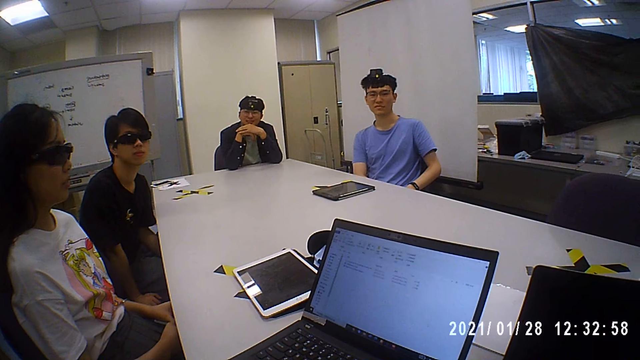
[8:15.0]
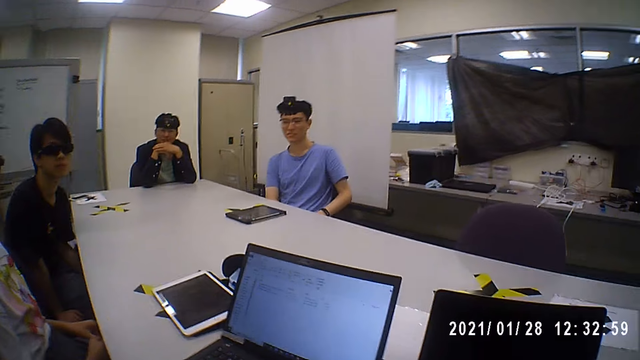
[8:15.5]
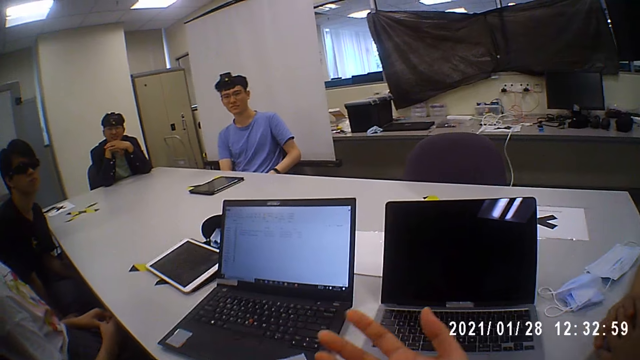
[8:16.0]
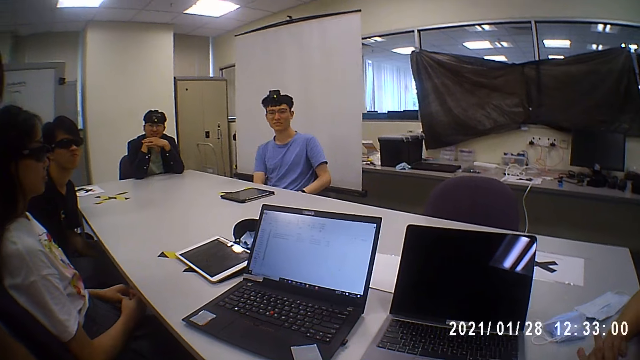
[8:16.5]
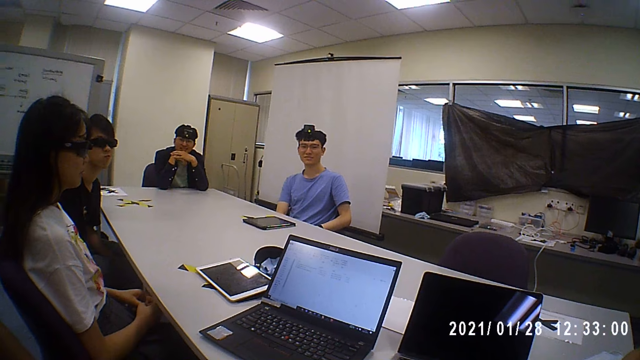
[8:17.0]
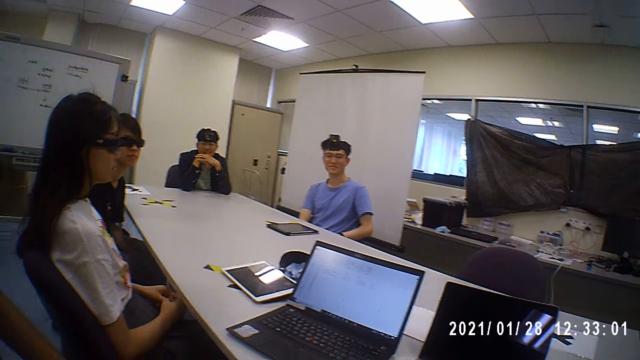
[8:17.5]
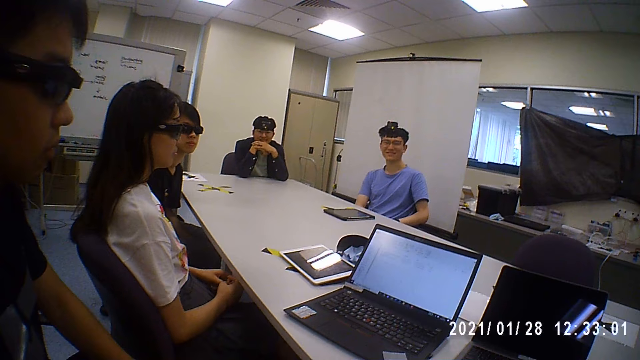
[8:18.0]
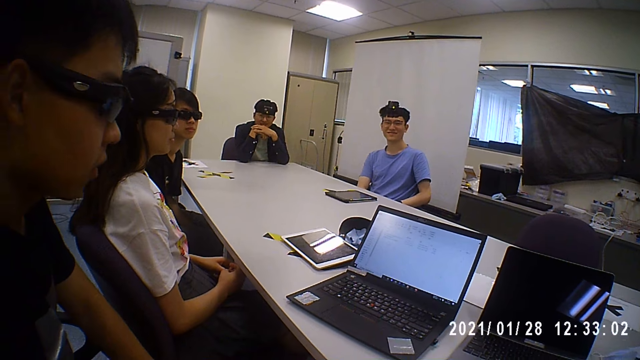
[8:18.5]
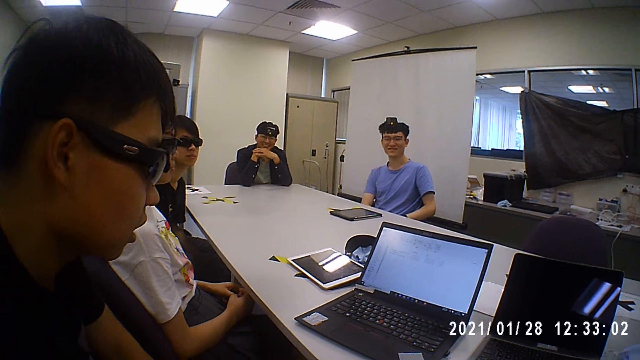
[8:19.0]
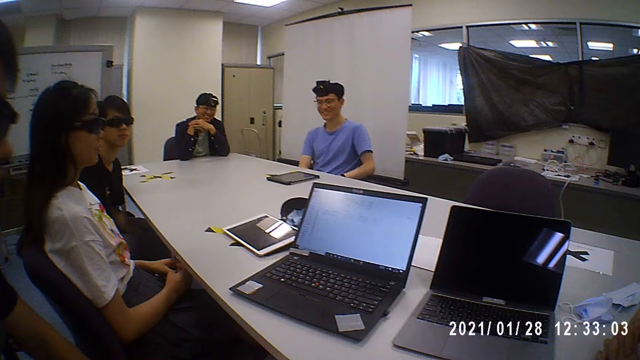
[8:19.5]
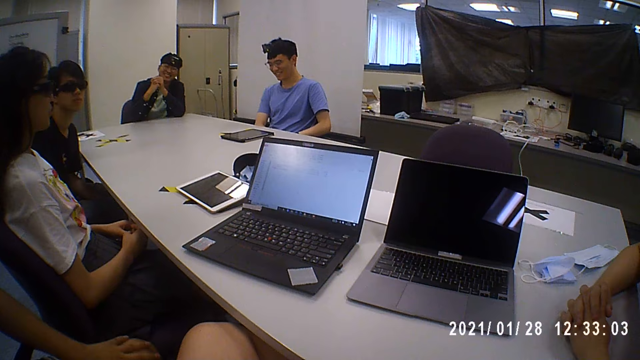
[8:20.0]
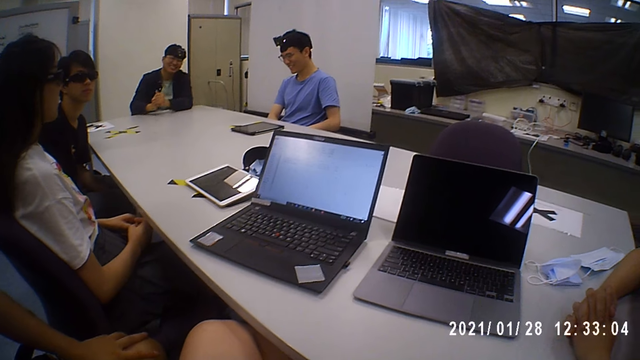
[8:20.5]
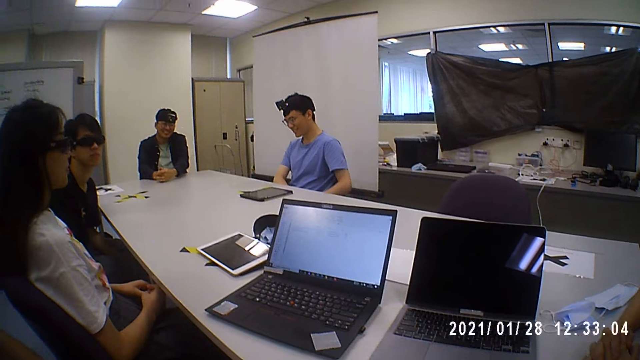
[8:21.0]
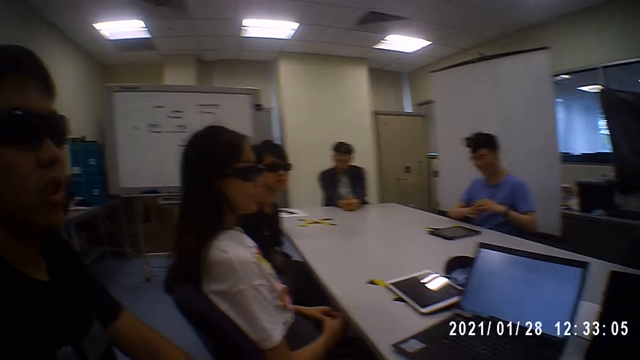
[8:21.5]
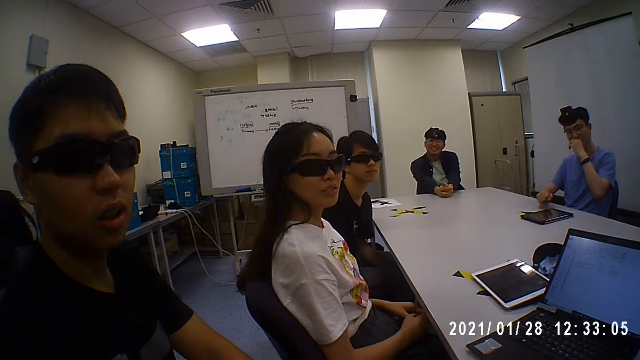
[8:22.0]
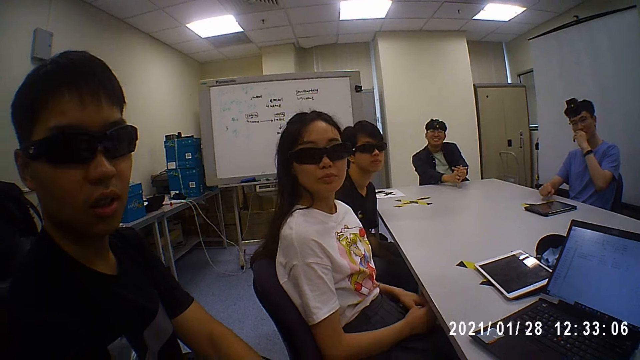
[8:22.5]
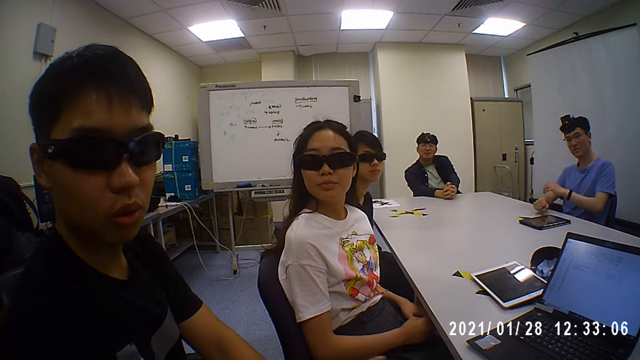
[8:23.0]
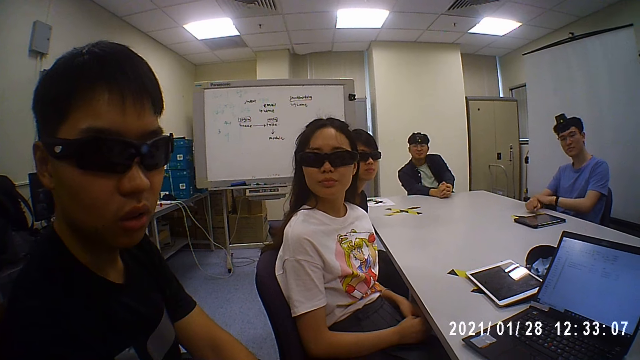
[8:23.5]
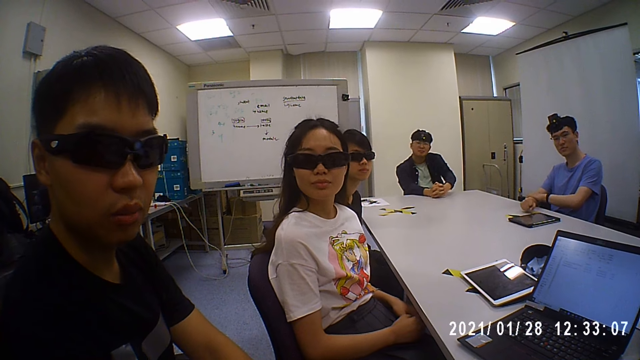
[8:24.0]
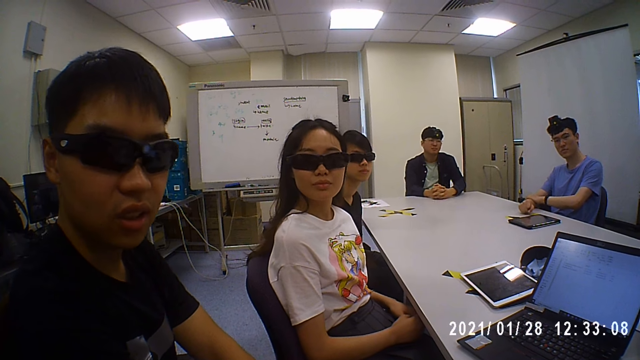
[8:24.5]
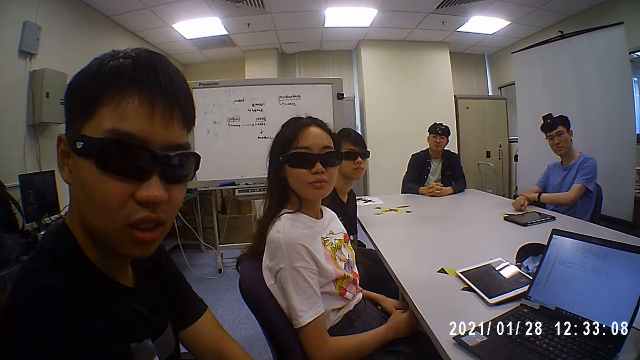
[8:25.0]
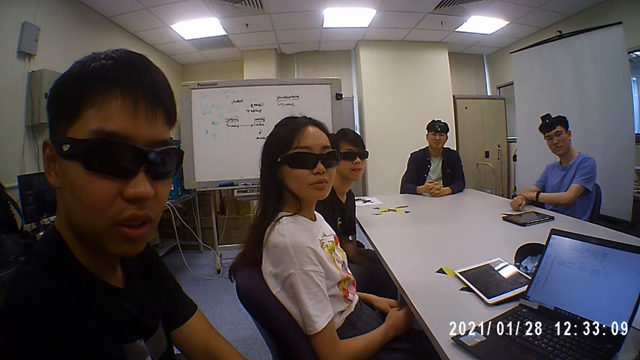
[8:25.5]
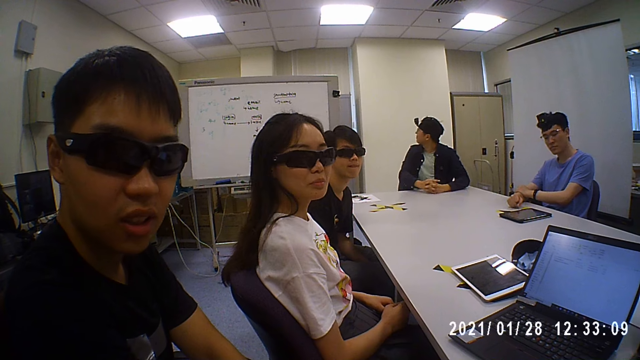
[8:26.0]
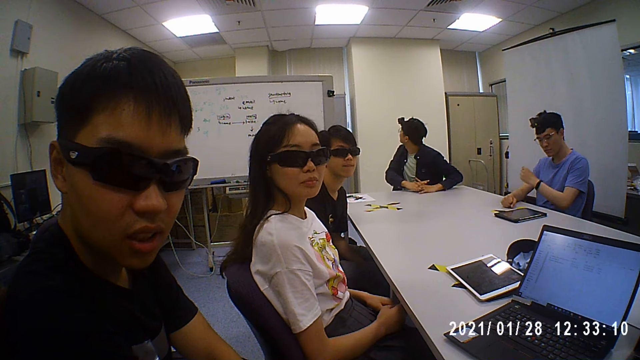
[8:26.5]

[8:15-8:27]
The camera wearer interacts with people in the room. A man interacts with the camera wearer. The man interacts with the people in the room.

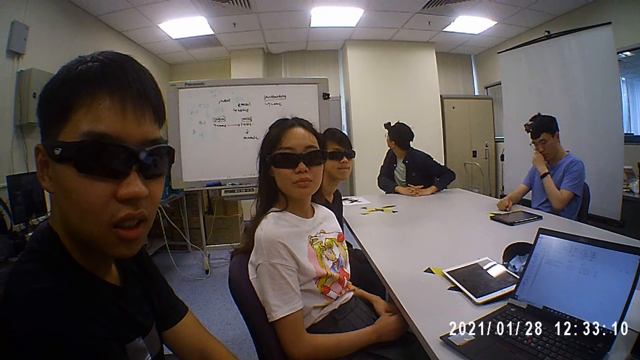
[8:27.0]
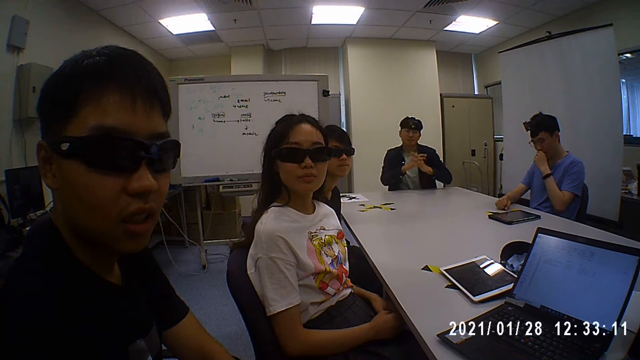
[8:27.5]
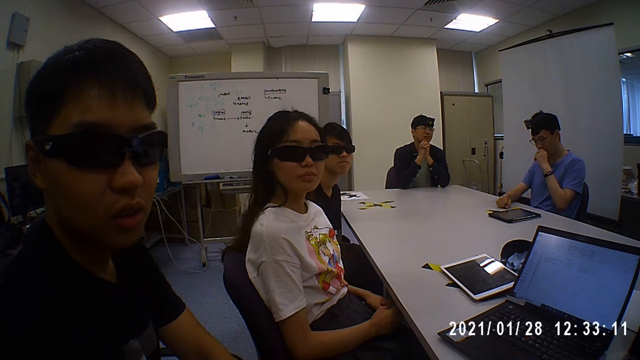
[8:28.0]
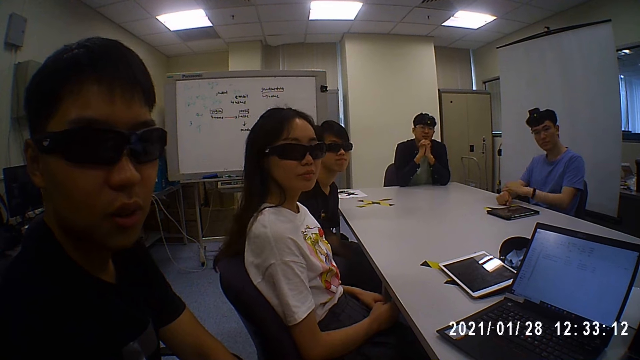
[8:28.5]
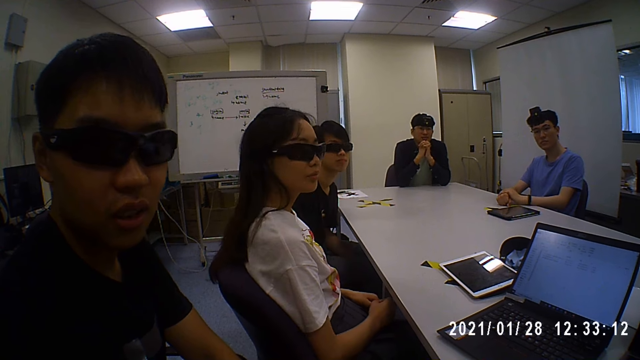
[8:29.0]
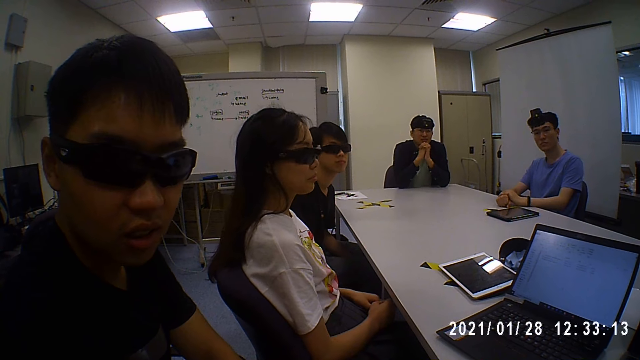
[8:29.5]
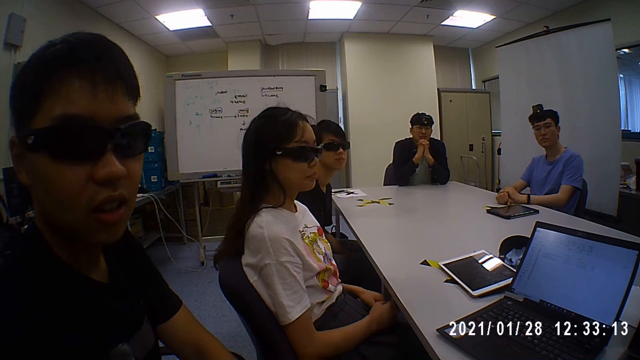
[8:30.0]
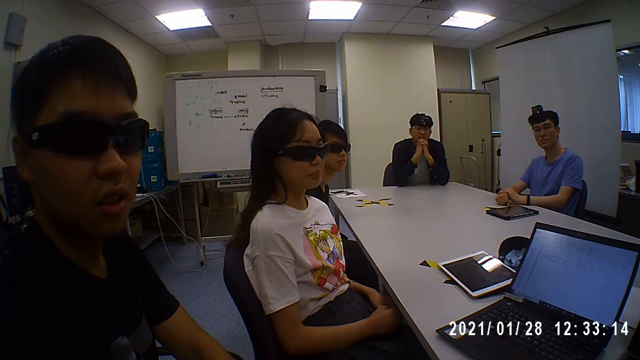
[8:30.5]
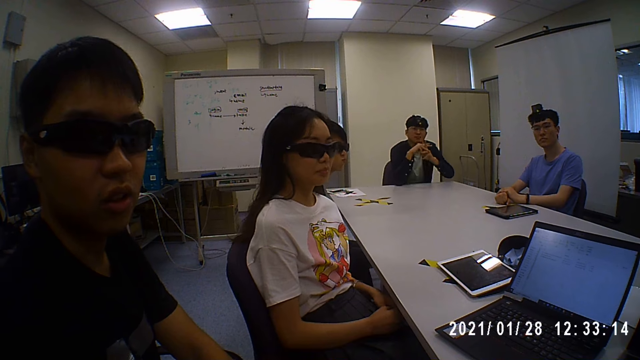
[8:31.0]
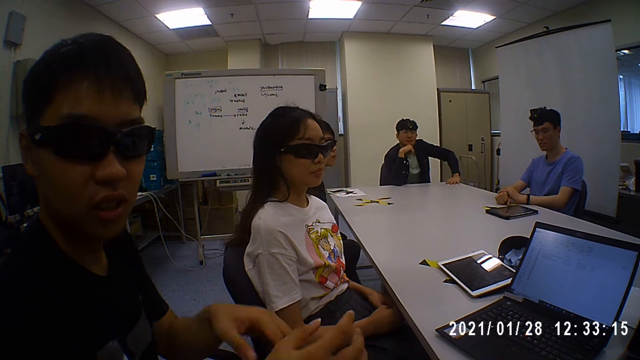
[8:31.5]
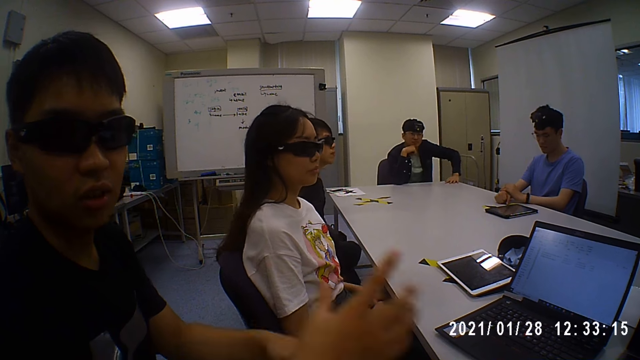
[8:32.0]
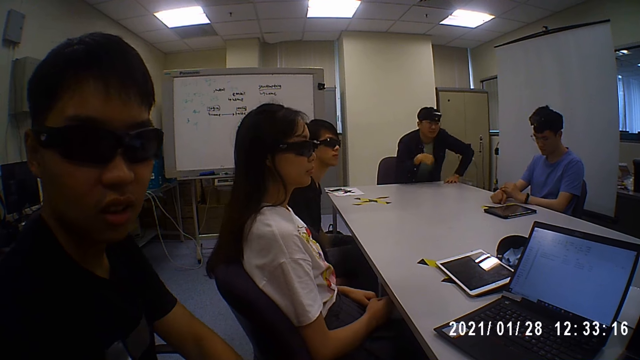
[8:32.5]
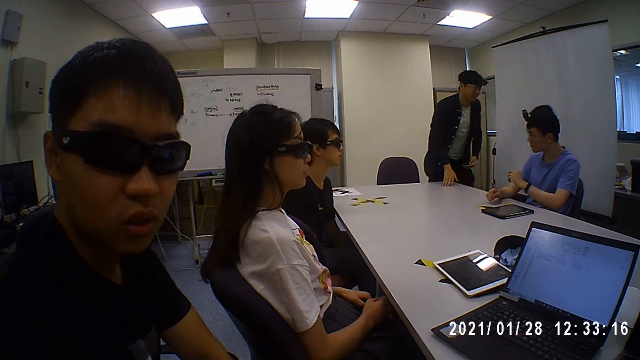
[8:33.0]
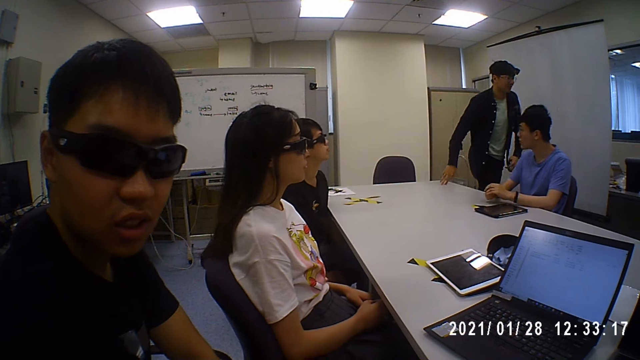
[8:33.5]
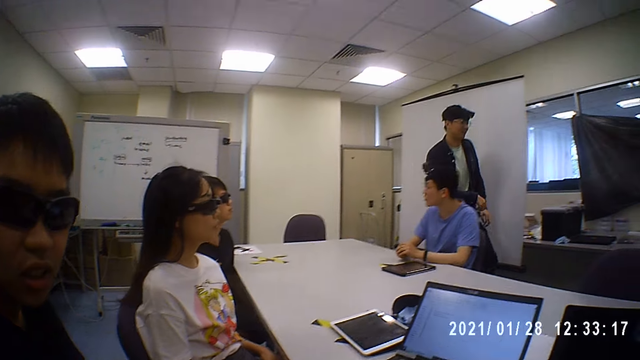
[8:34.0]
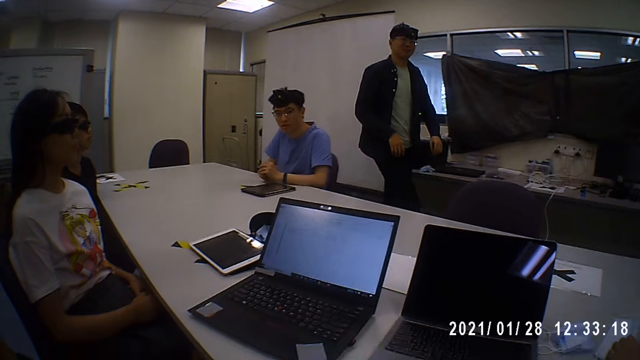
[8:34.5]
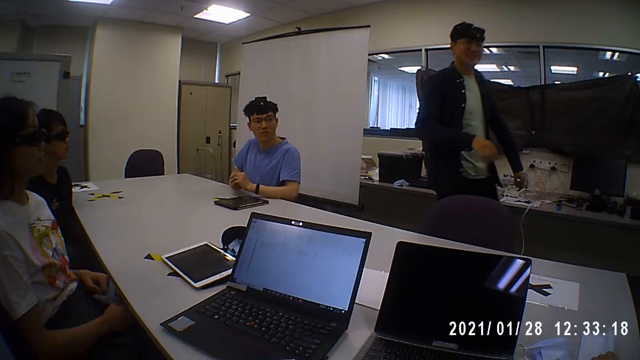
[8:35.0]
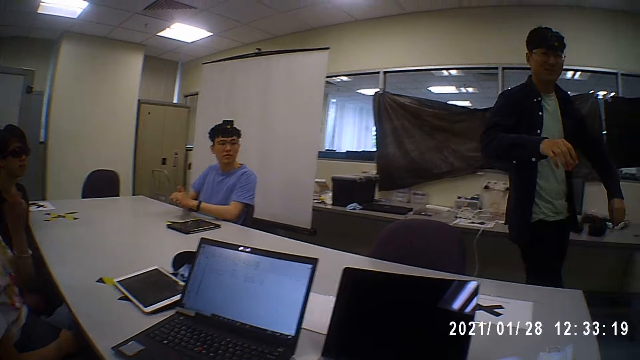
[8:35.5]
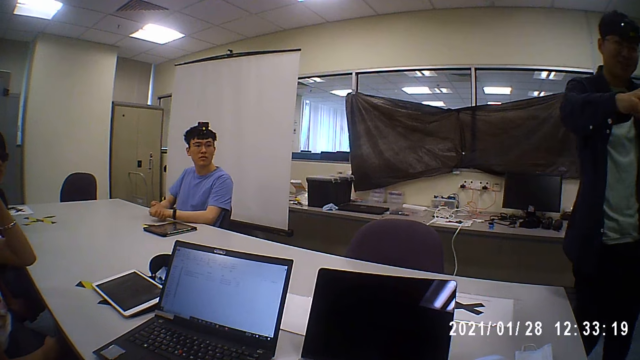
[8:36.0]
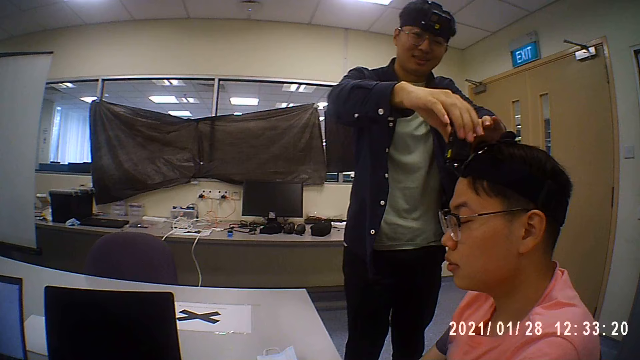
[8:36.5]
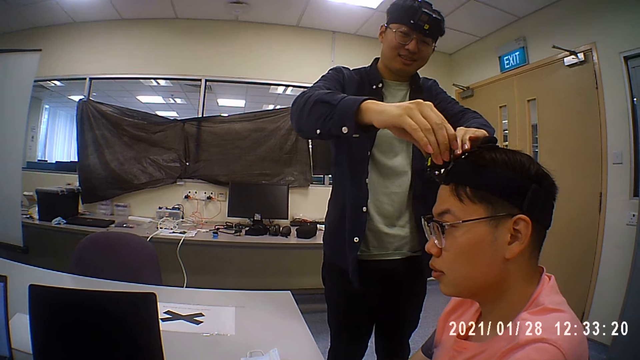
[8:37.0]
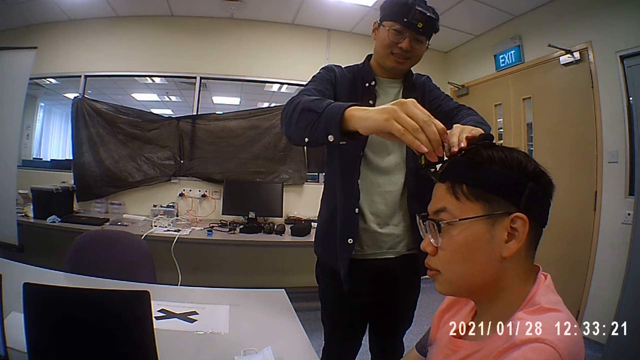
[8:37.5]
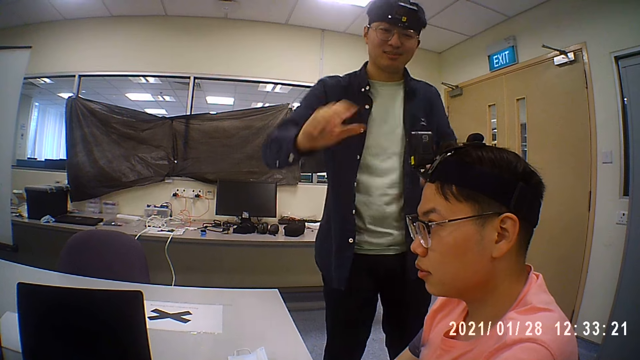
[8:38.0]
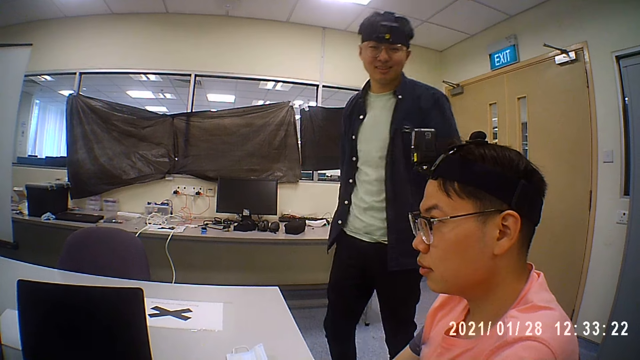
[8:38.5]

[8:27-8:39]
A man walks across the room towards the camera wearer. The camera wearer looks around the room. The man fixes the camera on the head of another man.
